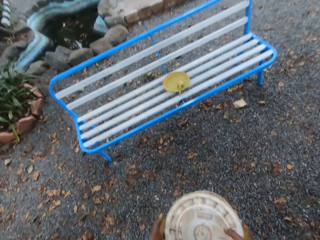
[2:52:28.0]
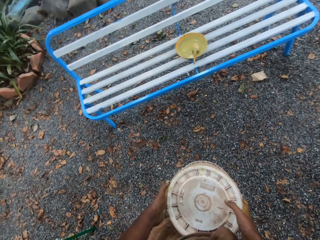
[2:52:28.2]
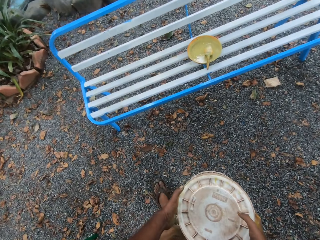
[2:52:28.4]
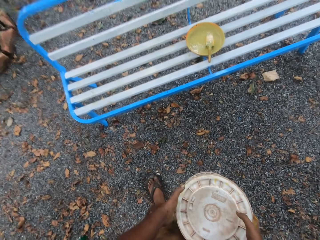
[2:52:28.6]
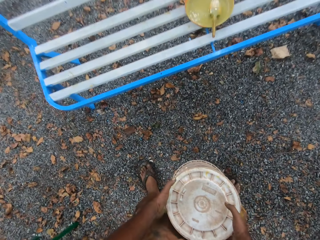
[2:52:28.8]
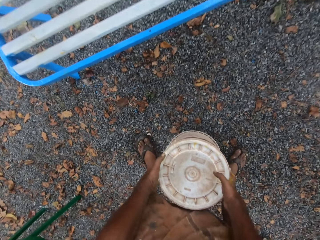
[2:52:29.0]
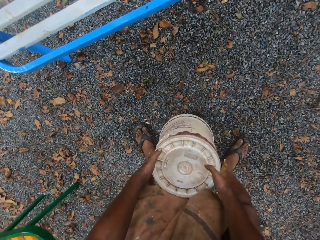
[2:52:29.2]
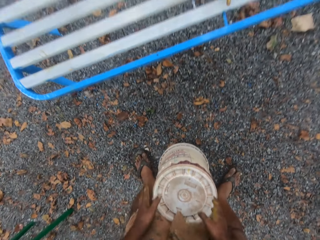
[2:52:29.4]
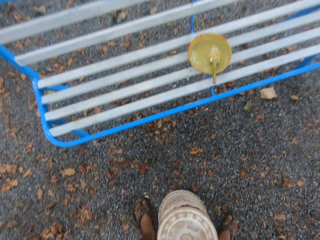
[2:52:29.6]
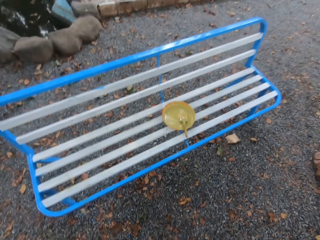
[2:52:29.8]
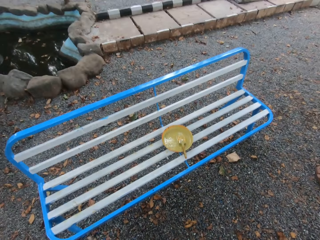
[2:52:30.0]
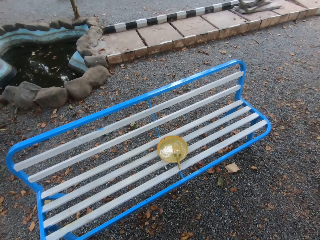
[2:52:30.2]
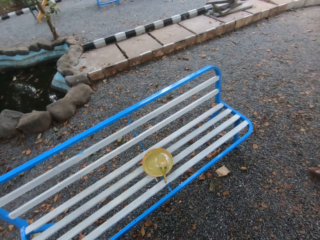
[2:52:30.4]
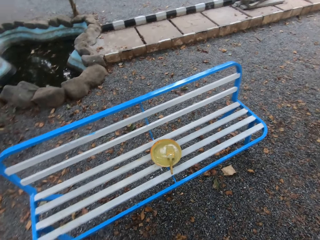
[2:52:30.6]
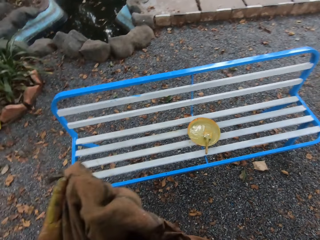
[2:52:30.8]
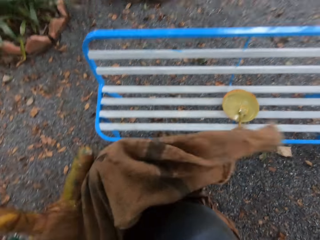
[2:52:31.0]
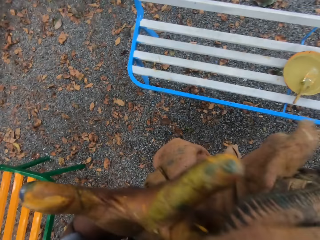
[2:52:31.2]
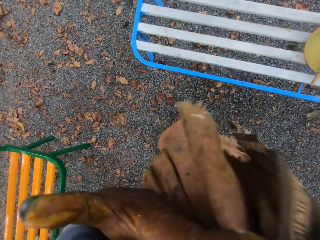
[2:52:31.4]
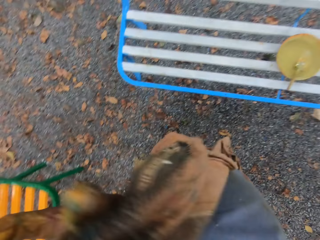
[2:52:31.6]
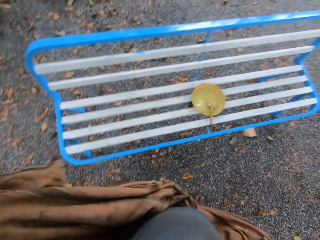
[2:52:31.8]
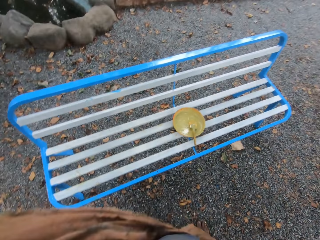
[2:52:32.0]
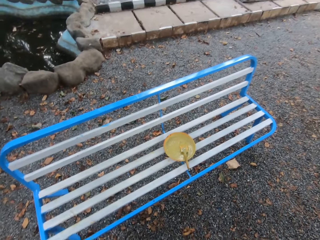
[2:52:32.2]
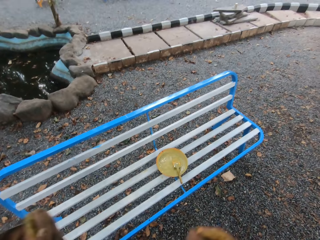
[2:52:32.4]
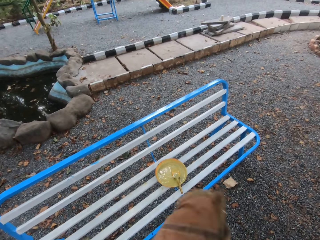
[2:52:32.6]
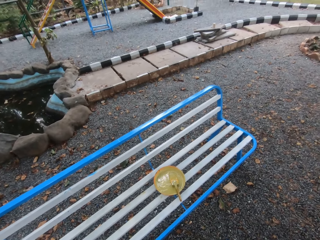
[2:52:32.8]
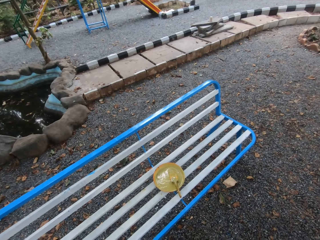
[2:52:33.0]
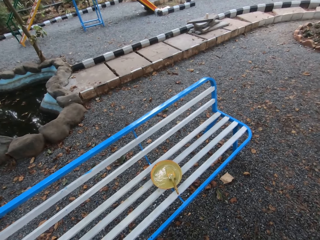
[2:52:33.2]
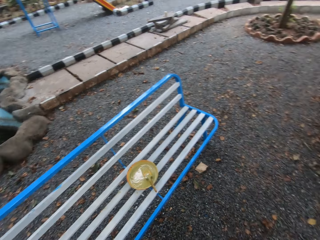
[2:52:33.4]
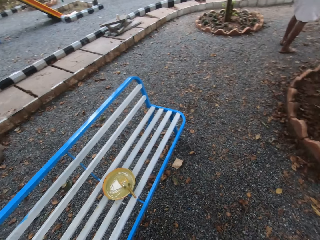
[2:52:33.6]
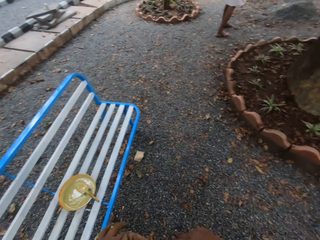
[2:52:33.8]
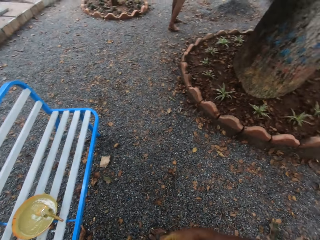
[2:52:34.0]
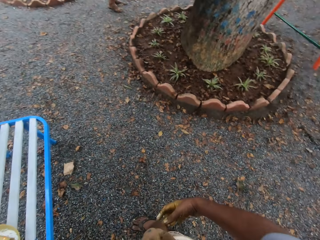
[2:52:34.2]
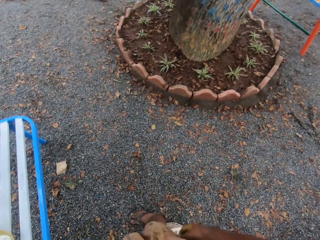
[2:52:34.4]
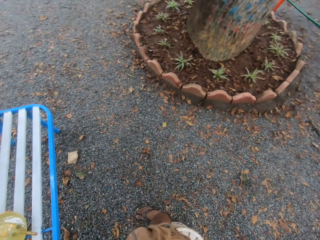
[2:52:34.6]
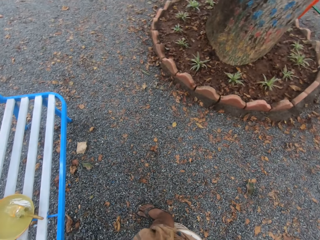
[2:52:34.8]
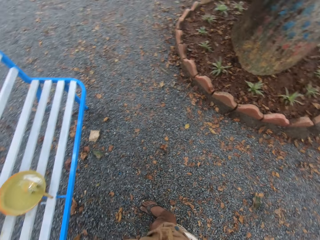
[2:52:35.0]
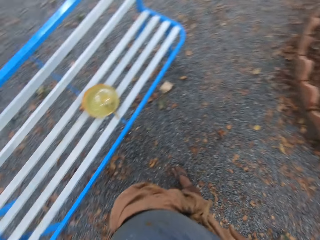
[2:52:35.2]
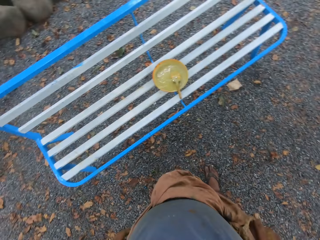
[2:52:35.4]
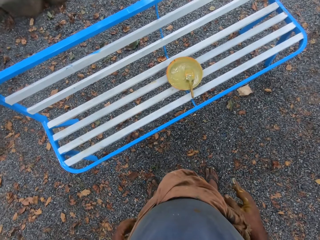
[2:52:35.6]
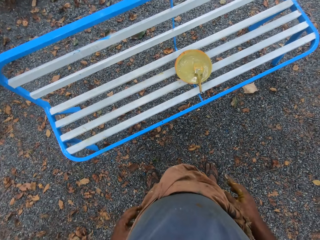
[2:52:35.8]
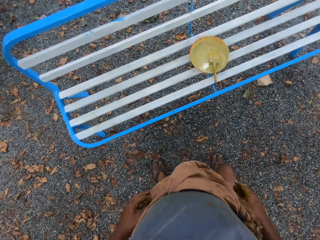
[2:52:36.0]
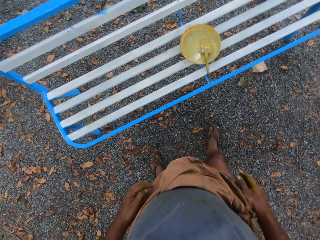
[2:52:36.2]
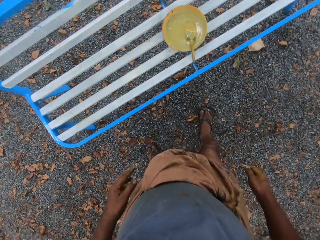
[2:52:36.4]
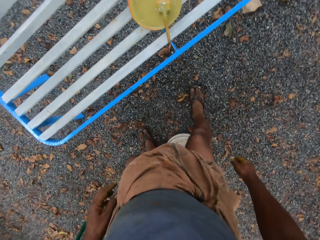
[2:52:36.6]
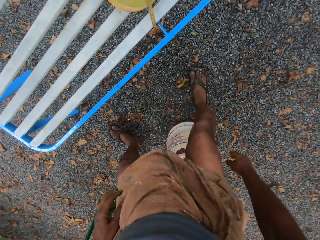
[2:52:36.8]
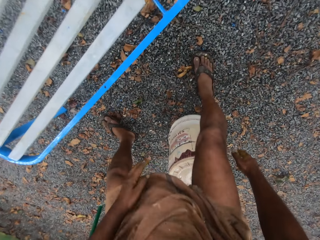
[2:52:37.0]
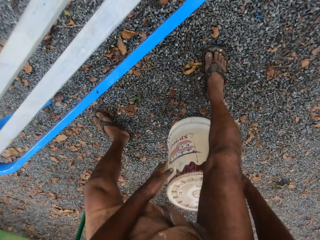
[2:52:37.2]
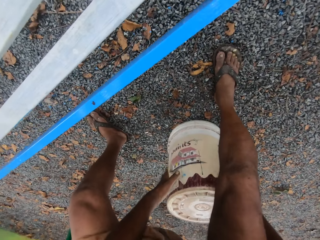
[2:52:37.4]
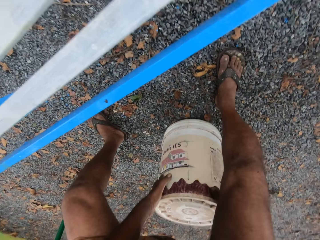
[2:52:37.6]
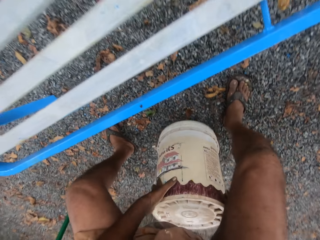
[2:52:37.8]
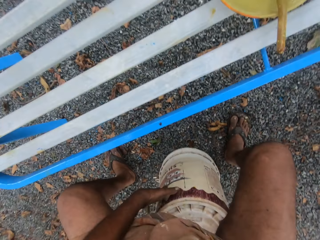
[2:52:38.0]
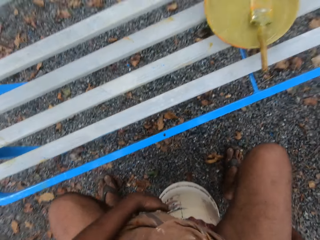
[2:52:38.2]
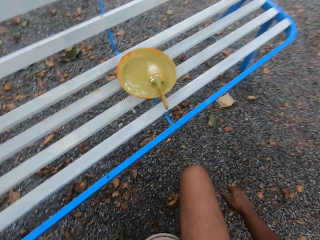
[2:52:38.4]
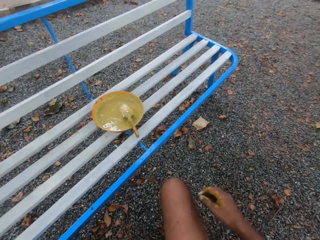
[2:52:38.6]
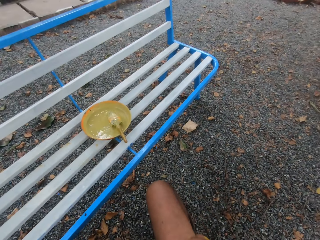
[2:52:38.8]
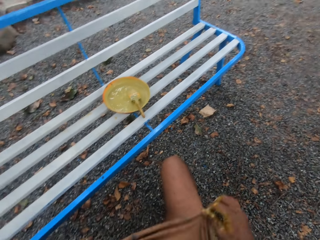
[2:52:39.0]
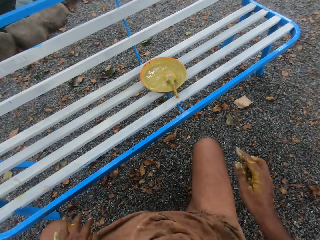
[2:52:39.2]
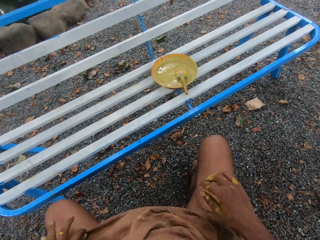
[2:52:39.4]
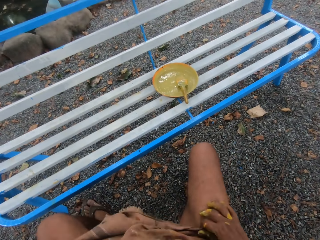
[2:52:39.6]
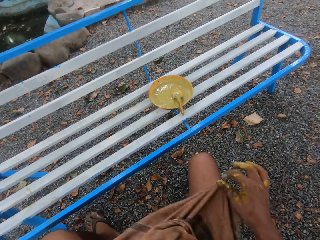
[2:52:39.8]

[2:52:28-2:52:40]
The camera wearer puts down the bucket on the ground with hands. They move their cloth with a hand. They move the bucket on the ground with hands. They sit on the bucket.

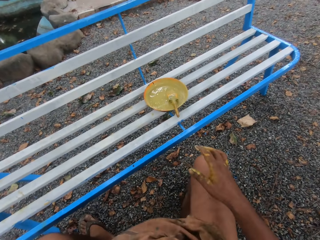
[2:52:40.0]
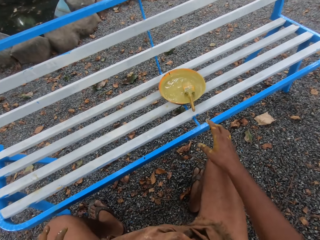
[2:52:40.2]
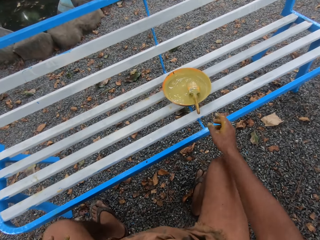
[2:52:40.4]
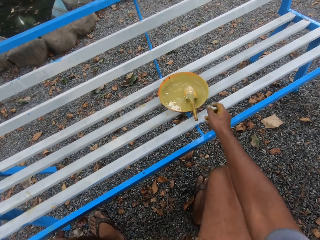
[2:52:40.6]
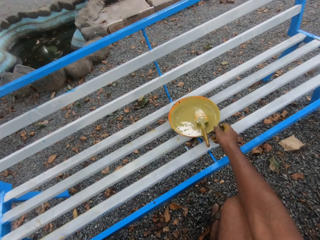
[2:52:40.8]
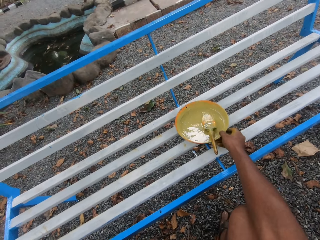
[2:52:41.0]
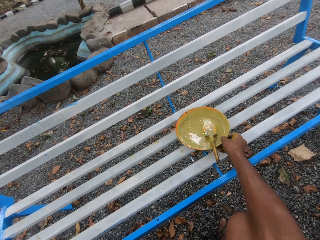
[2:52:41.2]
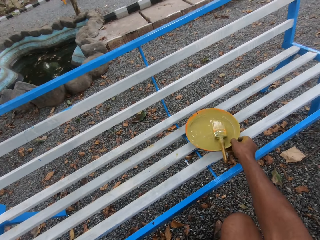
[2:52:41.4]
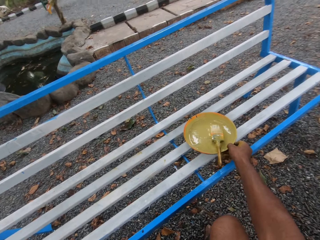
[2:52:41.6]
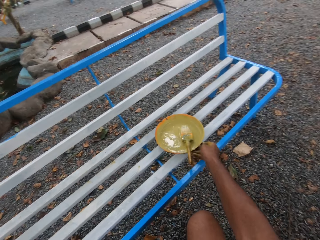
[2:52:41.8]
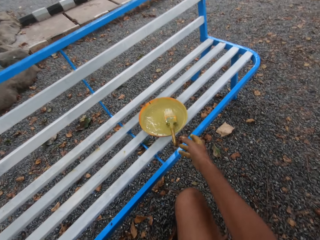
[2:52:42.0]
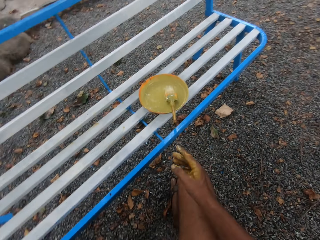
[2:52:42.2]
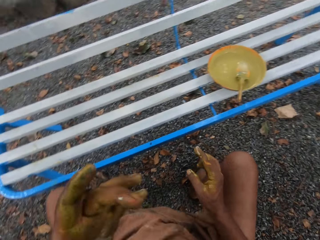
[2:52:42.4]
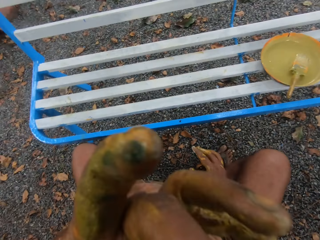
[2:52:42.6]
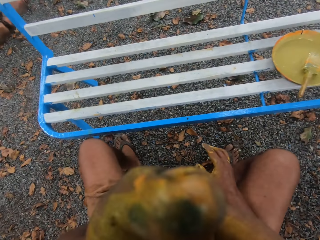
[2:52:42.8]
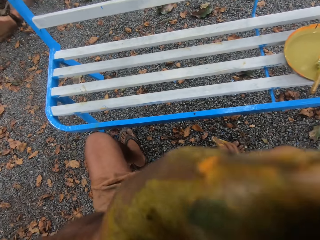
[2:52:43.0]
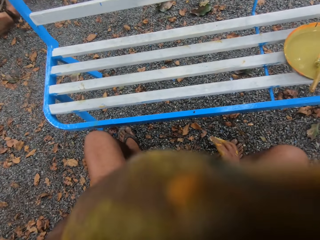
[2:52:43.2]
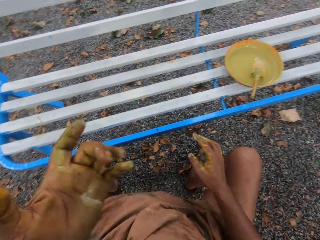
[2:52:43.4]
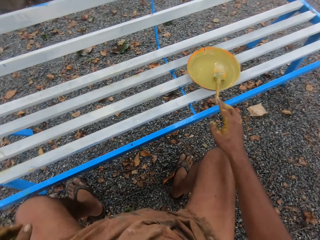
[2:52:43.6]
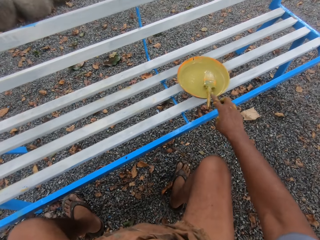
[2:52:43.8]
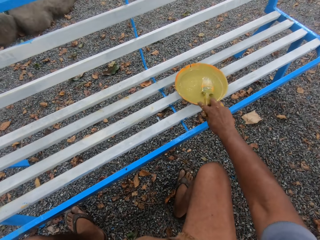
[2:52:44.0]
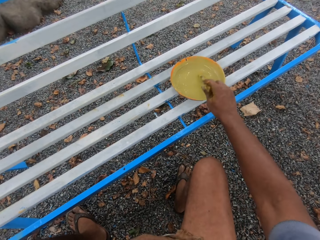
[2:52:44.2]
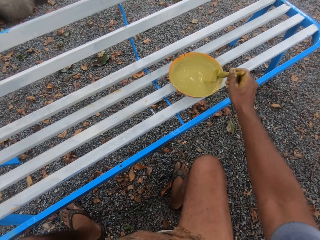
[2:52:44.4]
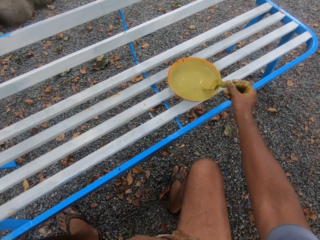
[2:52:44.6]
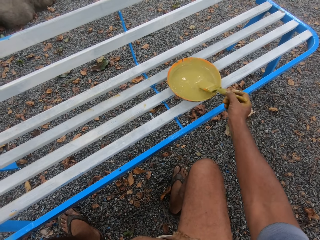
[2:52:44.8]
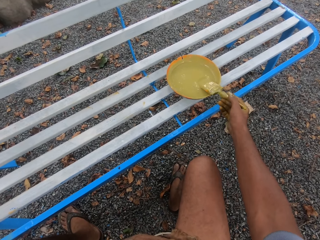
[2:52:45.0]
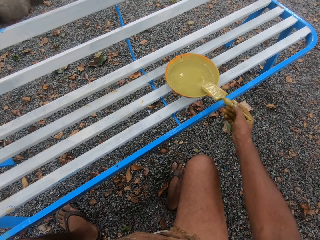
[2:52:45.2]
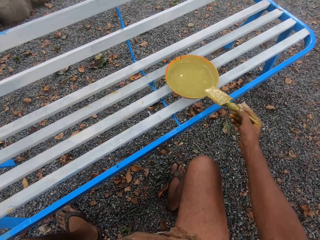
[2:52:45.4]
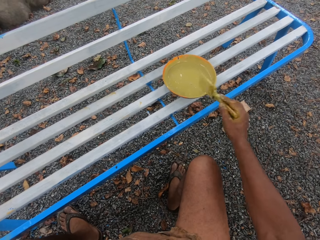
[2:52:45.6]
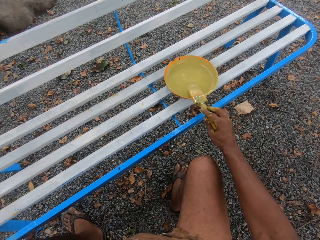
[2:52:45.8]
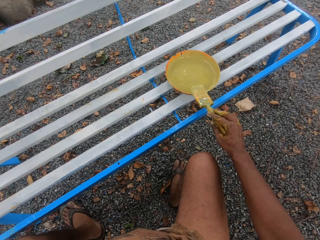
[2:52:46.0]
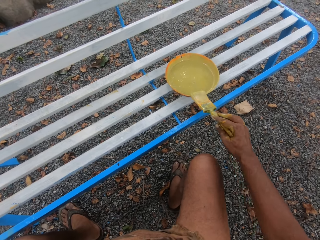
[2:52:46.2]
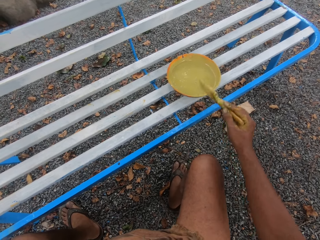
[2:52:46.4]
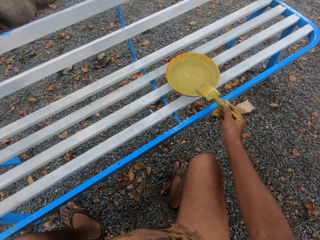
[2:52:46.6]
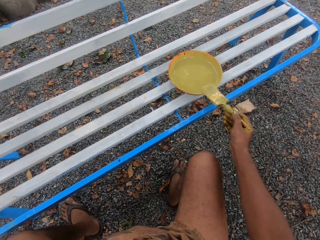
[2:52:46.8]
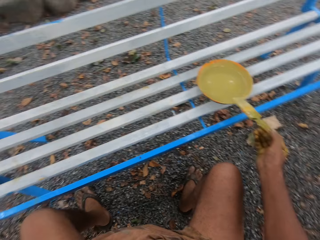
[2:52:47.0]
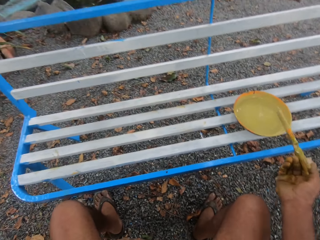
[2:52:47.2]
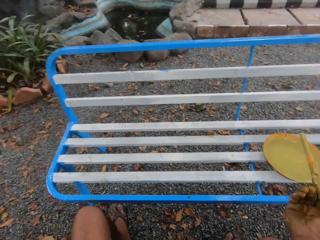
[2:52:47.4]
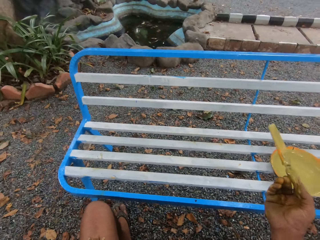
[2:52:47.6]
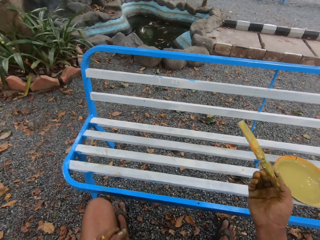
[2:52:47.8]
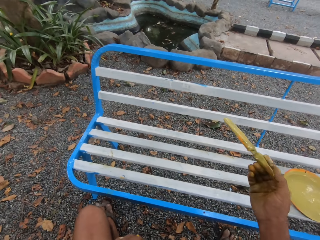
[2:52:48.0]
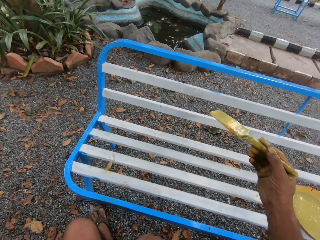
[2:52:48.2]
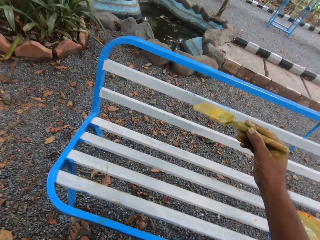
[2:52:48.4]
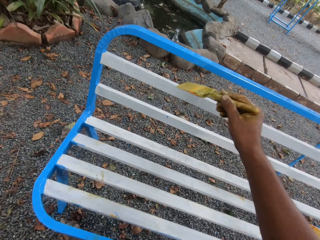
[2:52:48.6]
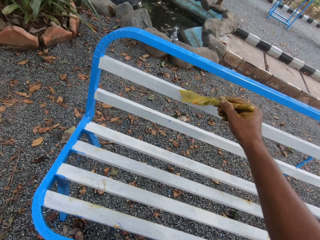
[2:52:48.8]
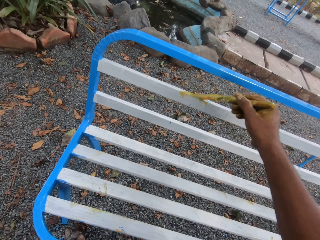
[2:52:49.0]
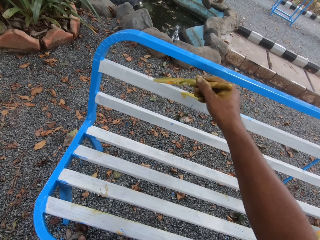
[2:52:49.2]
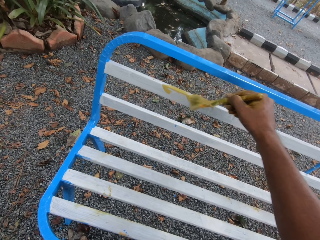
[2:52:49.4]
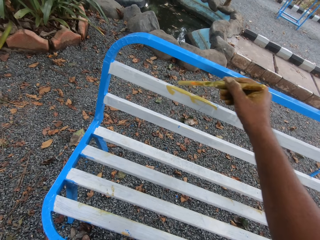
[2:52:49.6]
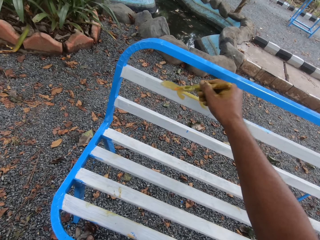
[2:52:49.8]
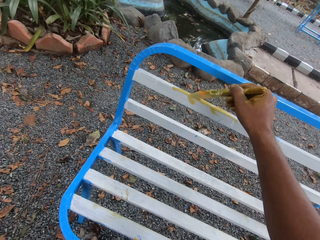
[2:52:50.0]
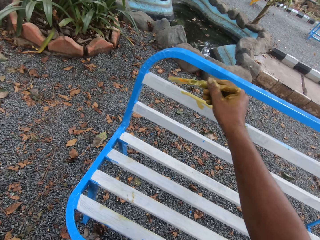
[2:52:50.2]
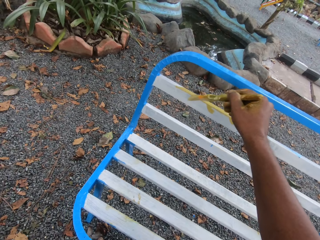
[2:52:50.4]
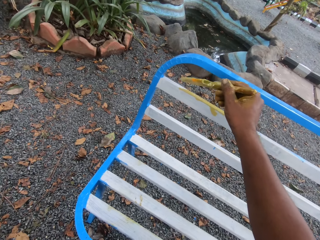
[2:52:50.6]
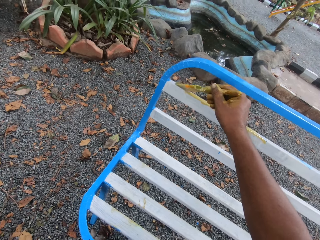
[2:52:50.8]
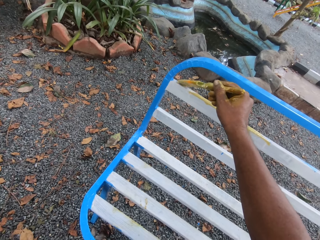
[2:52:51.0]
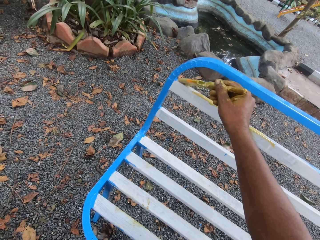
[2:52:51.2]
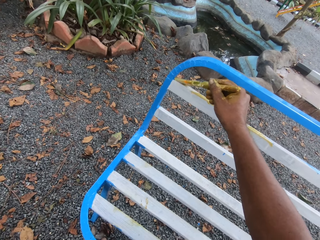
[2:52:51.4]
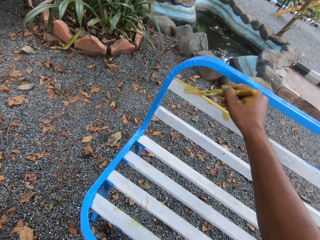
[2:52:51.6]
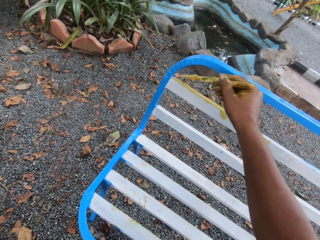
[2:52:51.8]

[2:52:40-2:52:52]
The camera wearer moves his cloth with hands. He moves a paint tray on a bench with a hand. He moves a hand. He scoops paint in the paint tray with a paint brush. He carries the brush. He moves the paint brush on the paint tray. He paints the bench with the paint brush.
